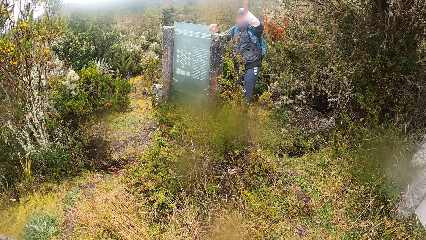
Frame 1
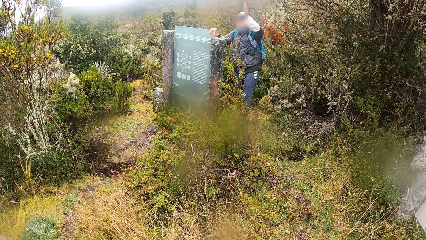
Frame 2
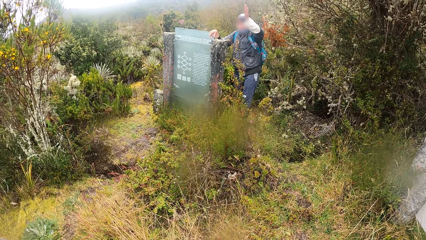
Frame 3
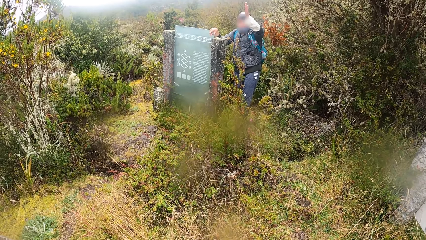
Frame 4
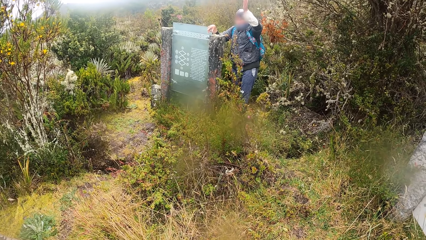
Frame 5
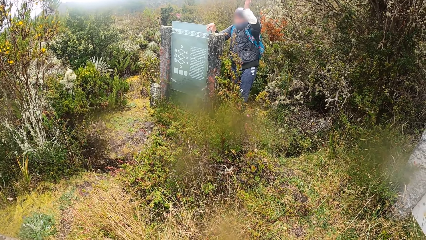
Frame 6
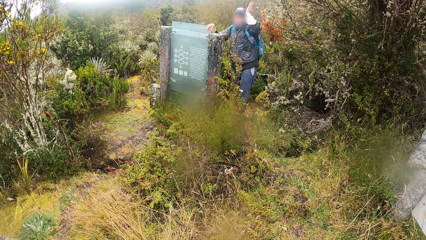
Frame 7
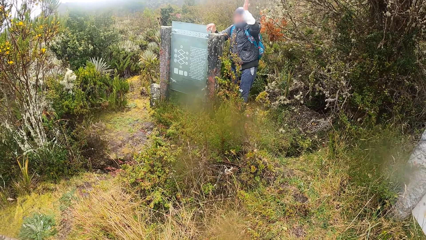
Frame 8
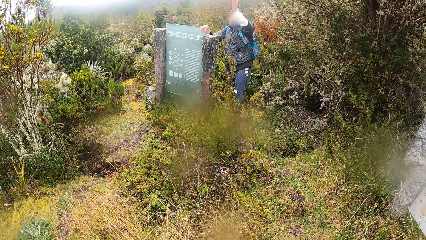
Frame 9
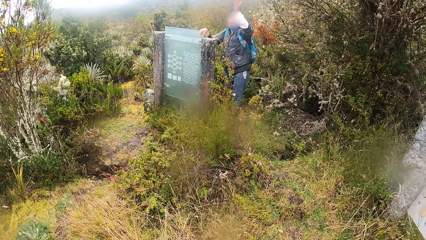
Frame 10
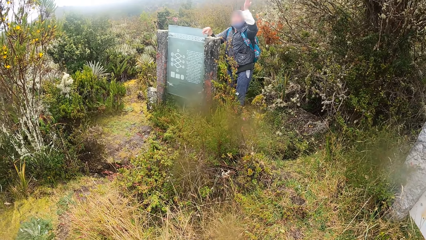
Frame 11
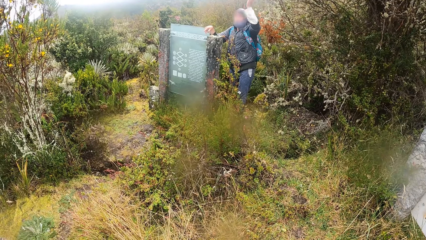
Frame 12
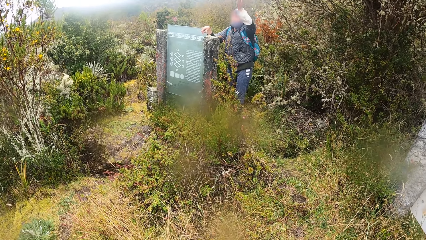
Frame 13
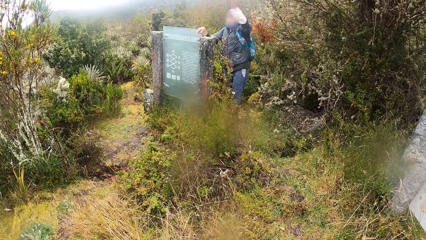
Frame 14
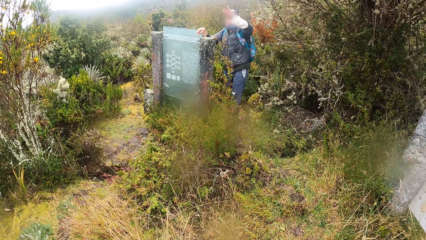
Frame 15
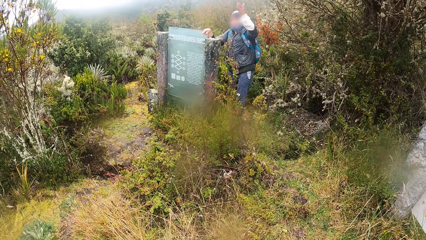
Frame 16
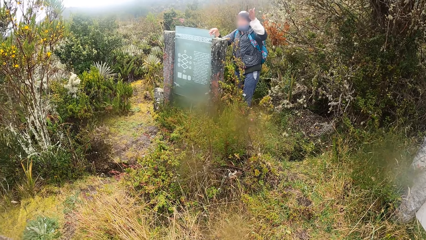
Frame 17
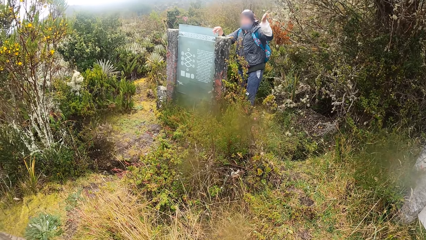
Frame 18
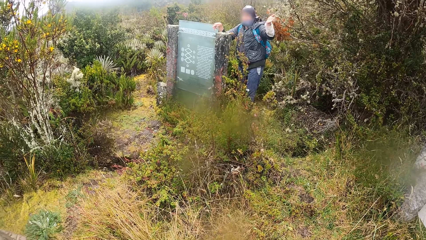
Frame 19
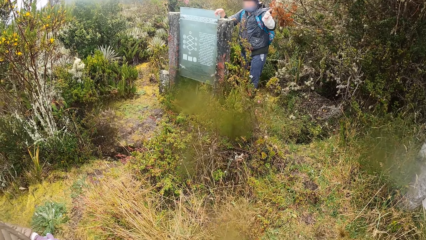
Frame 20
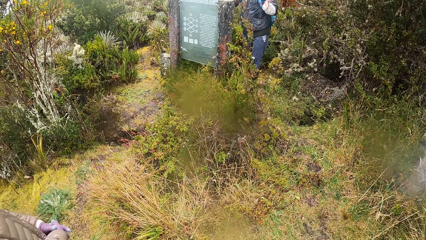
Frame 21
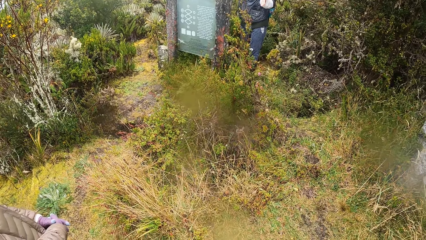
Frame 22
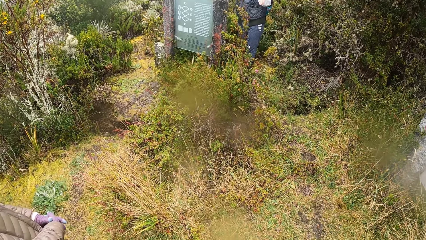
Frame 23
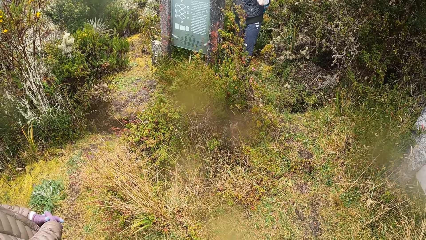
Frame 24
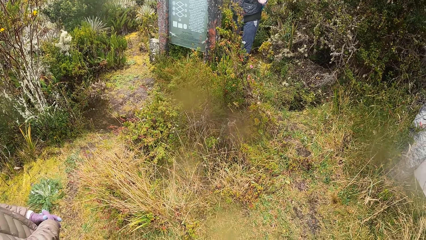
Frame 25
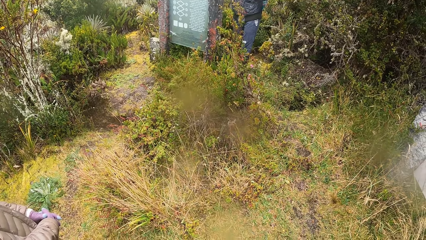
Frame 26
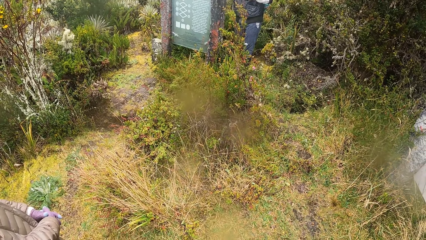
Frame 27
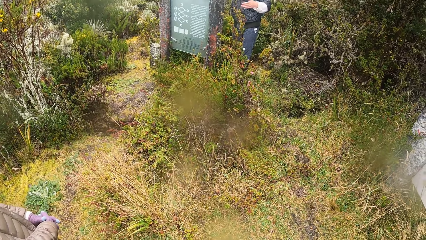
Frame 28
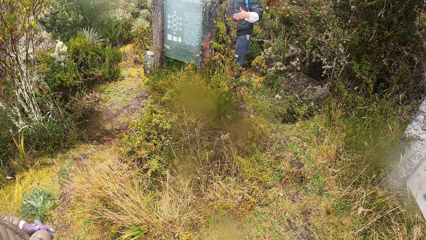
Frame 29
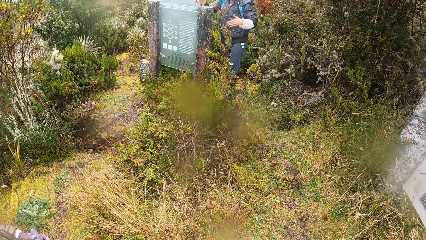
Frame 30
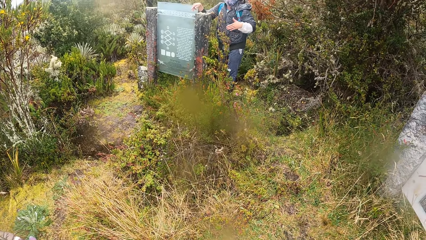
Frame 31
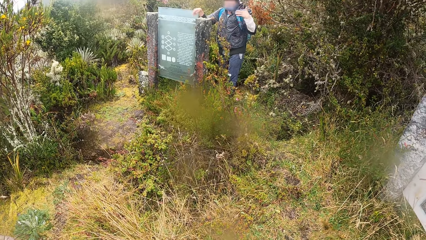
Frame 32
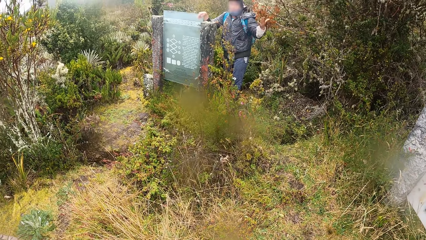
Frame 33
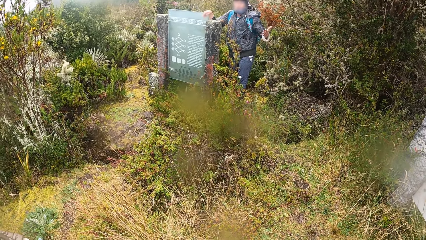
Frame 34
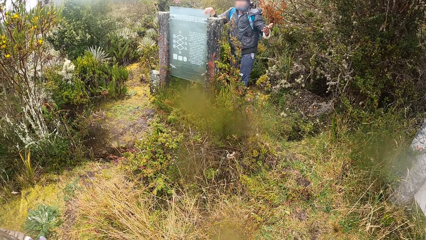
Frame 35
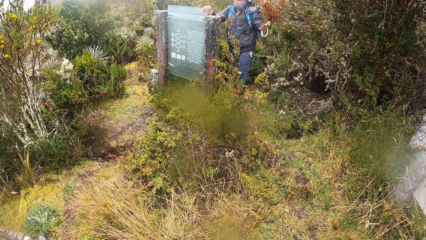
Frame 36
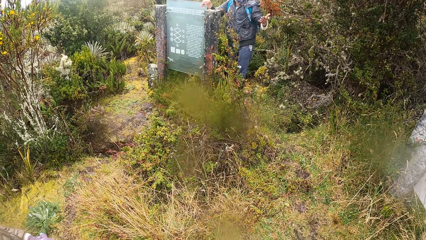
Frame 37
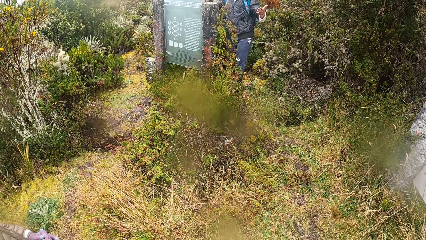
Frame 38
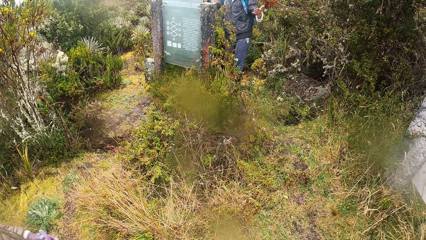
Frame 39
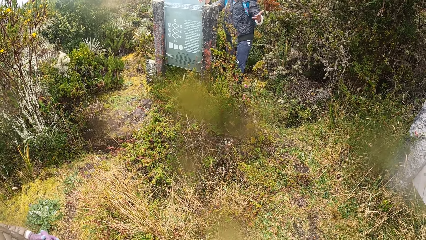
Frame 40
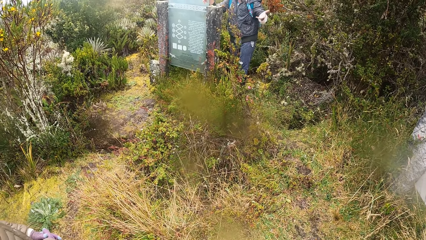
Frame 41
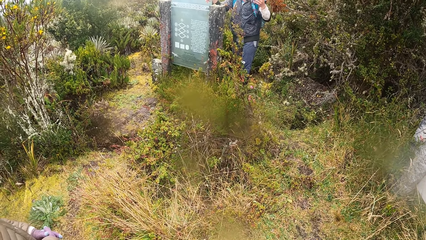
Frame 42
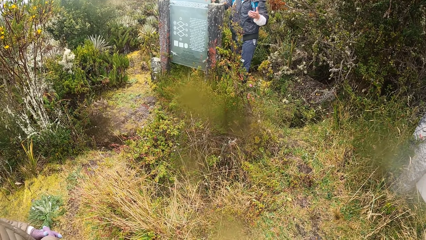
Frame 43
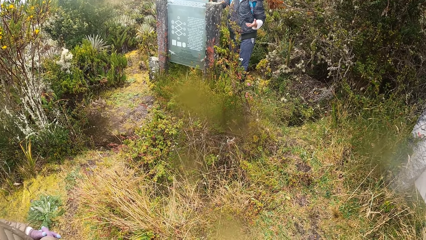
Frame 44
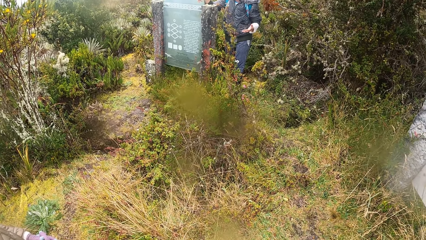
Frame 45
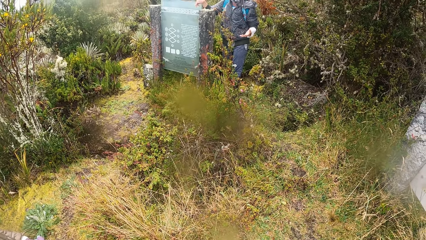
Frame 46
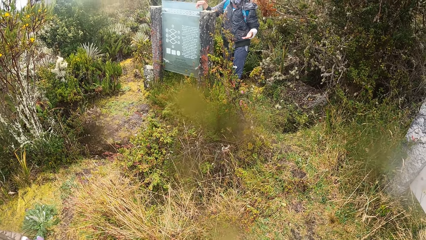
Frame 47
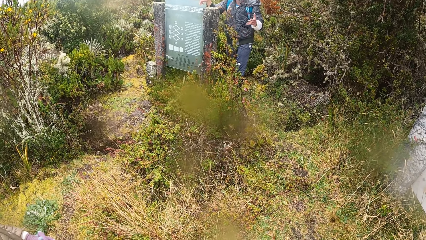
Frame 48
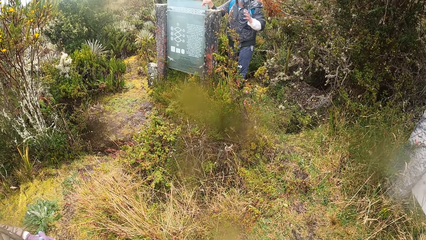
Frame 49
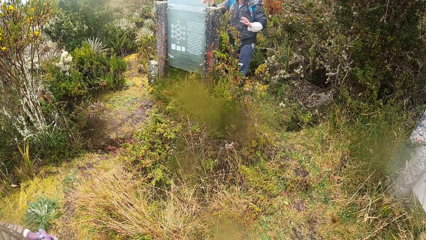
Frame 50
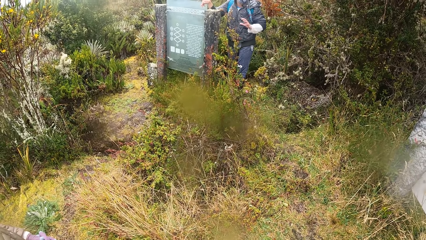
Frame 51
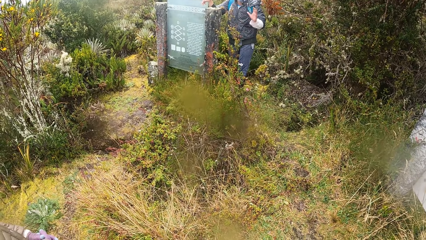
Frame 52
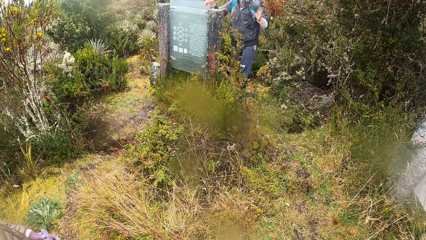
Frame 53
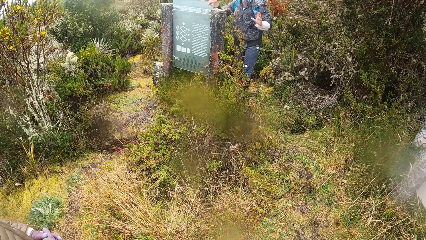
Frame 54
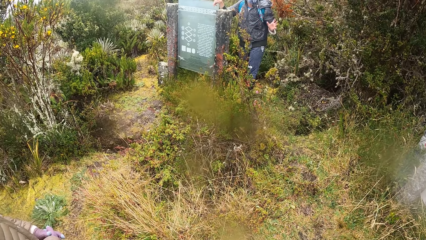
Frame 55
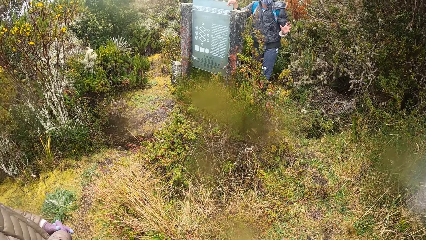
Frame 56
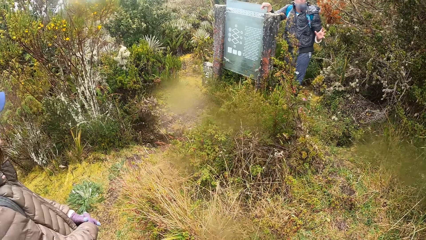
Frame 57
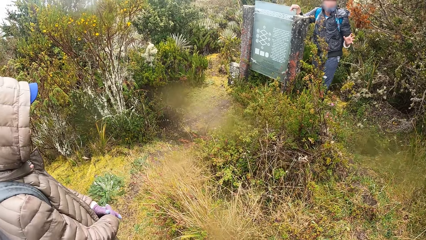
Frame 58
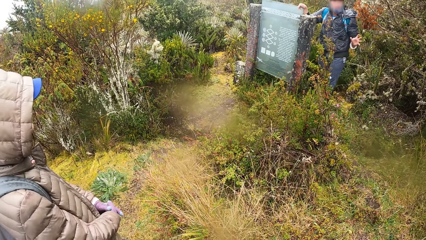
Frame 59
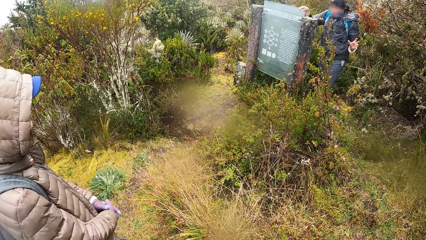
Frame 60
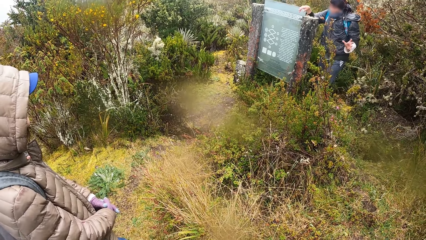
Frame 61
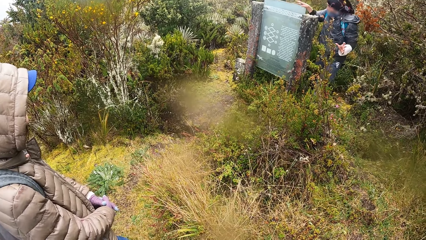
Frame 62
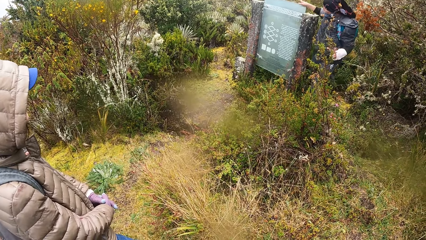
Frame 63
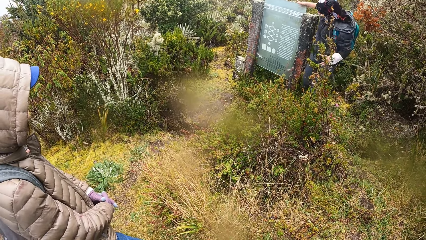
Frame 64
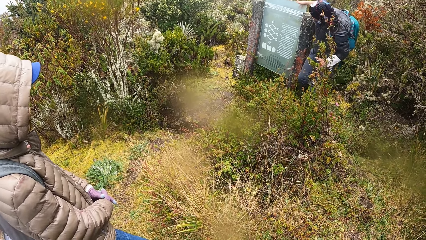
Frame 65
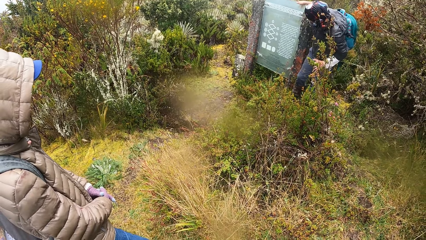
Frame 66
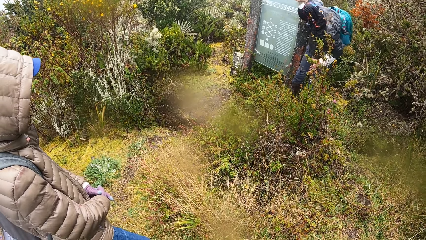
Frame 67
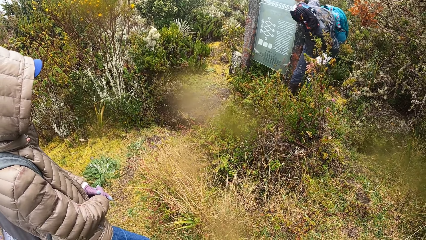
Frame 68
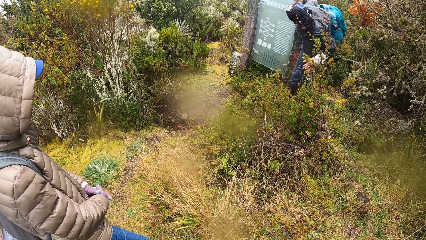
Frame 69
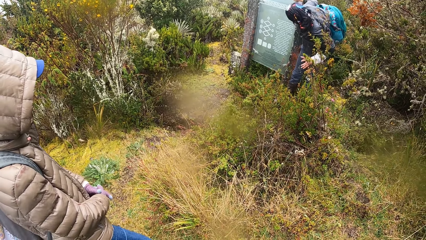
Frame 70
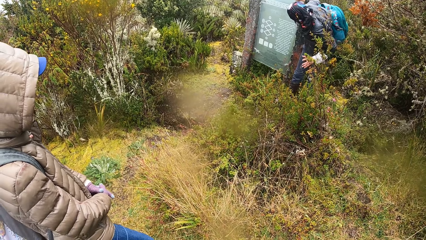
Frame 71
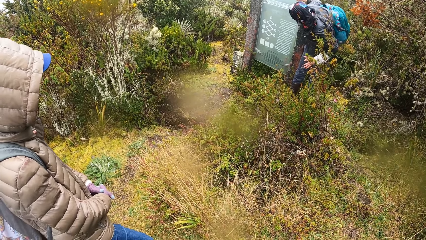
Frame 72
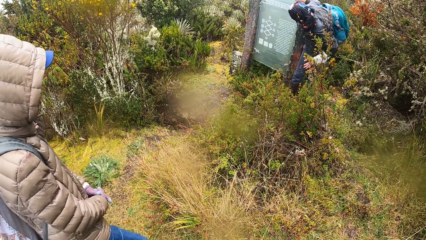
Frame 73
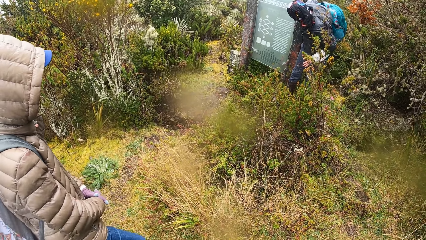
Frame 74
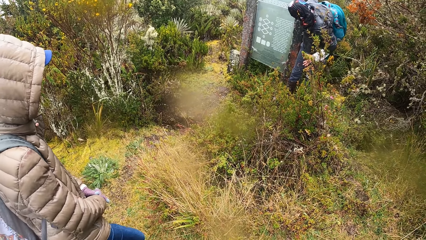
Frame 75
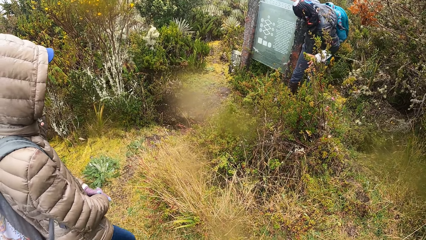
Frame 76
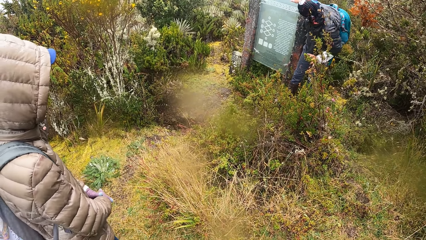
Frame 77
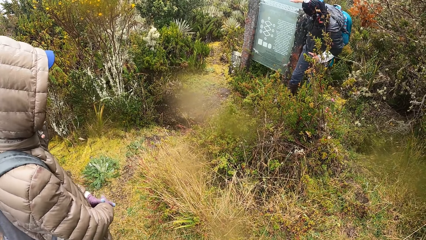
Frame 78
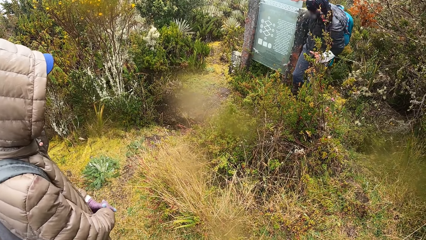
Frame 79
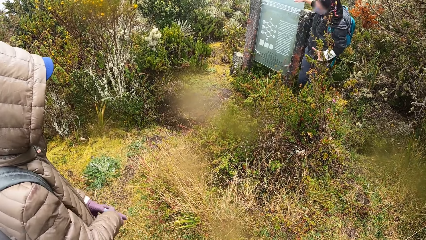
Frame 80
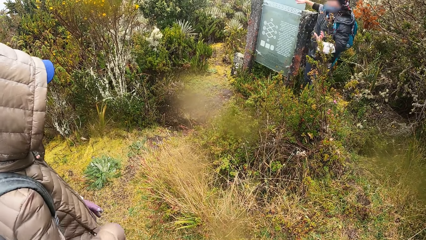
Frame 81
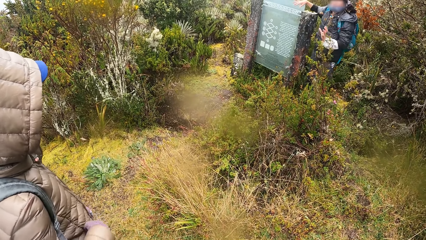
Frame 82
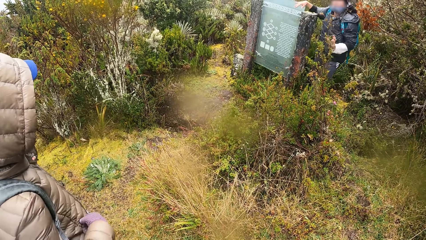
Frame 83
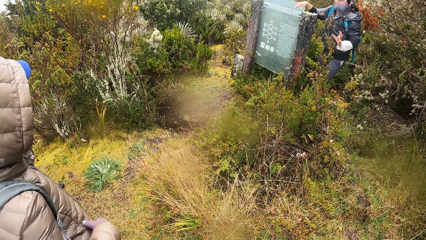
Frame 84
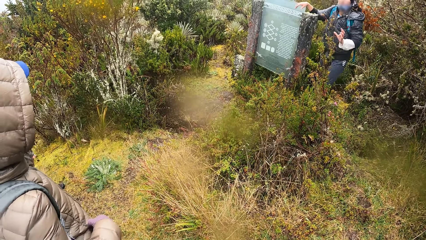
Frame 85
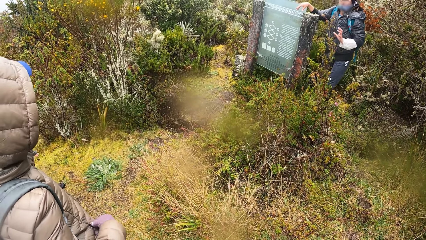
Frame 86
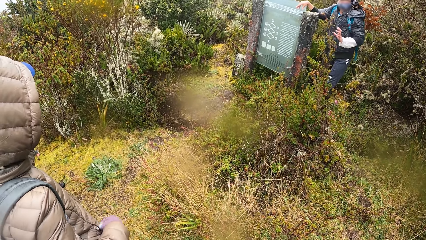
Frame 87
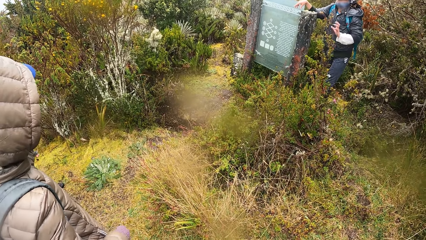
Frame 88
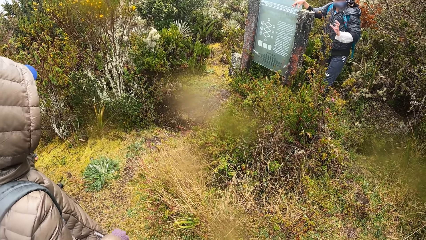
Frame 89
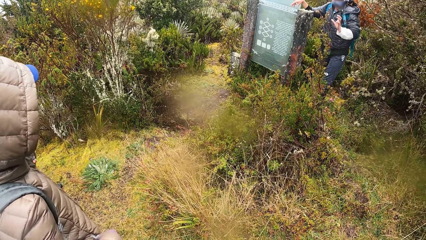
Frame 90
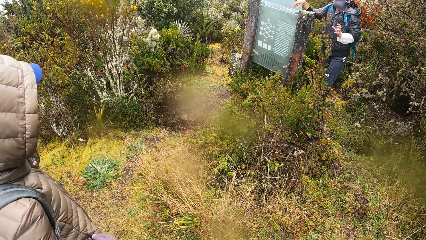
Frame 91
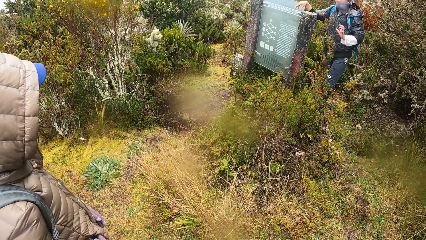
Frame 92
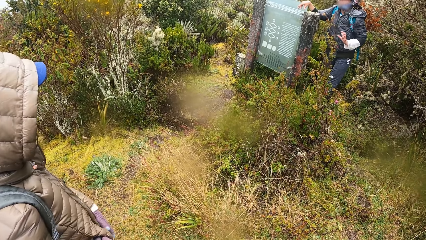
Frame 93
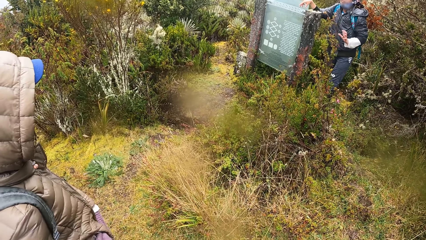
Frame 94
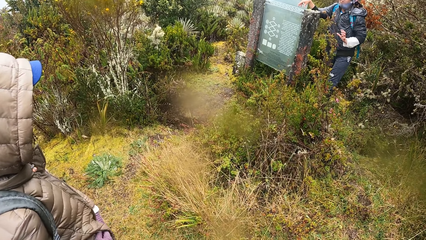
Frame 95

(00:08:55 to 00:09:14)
The woman moves her hand. The woman examines the stone.
